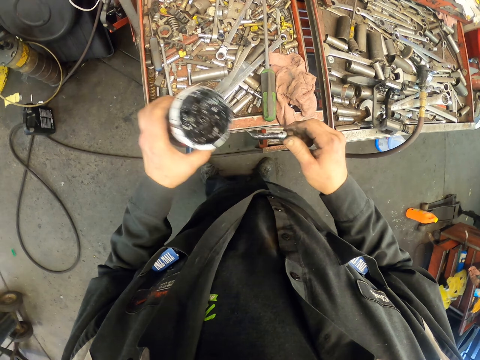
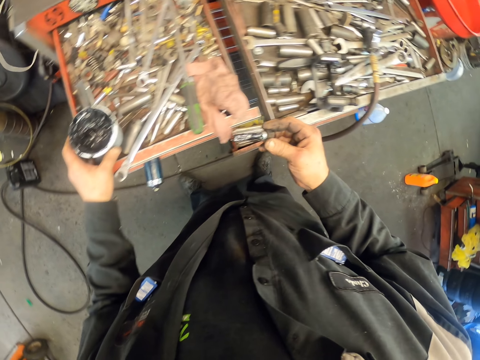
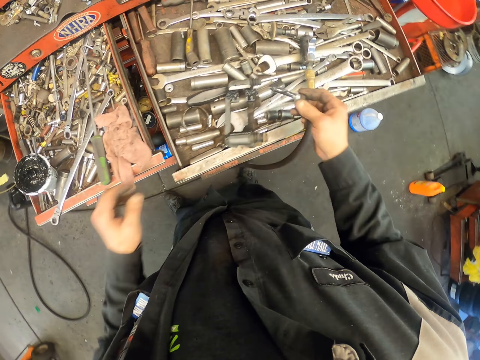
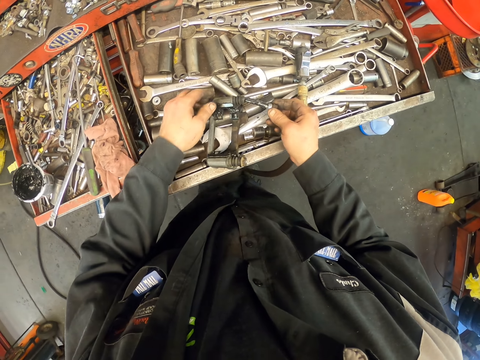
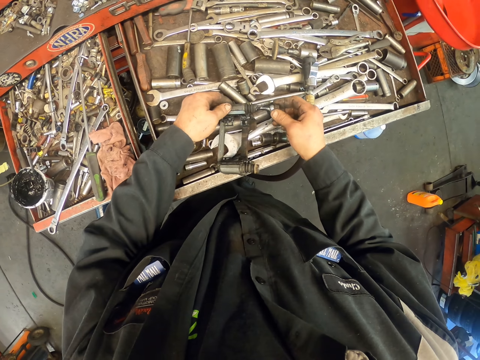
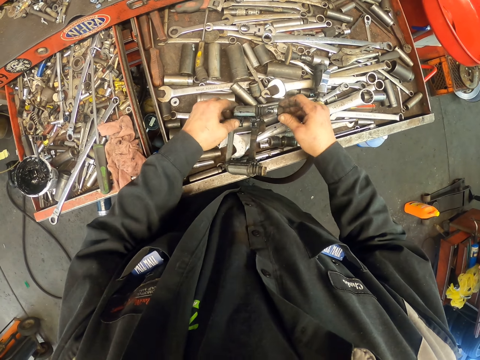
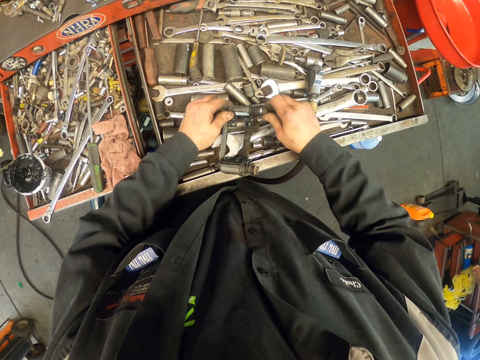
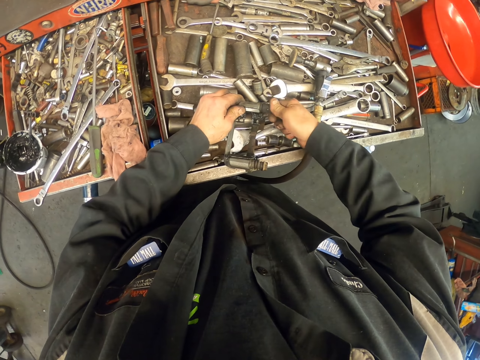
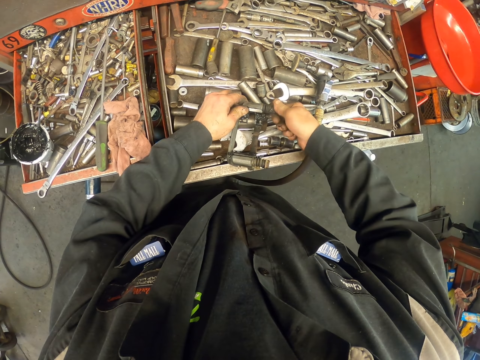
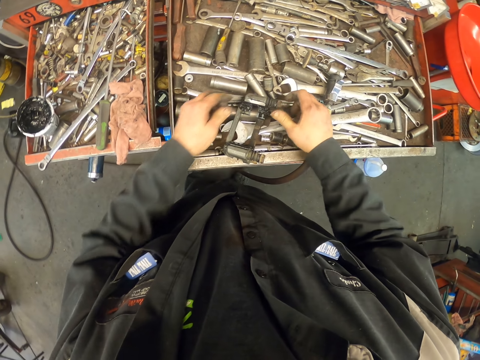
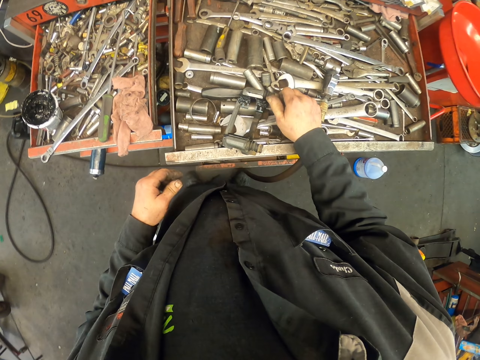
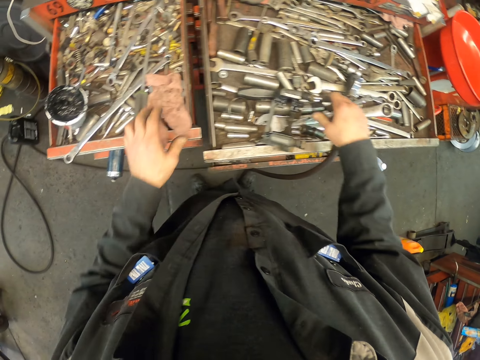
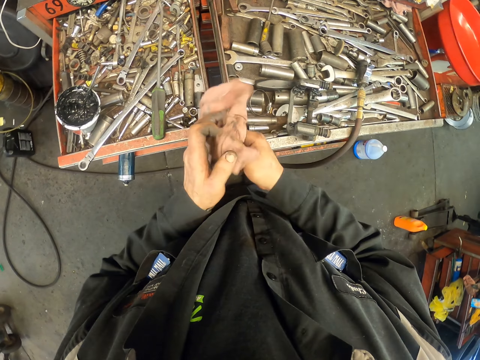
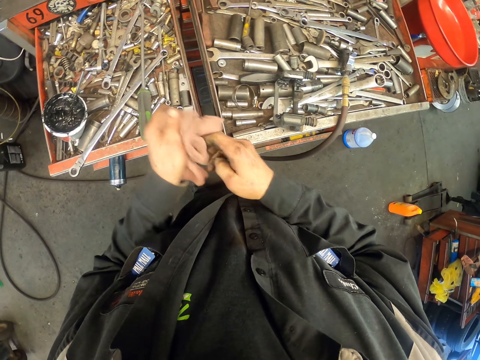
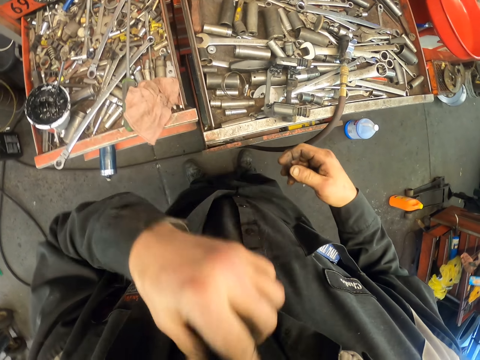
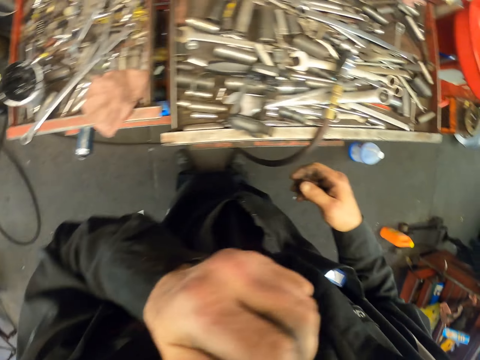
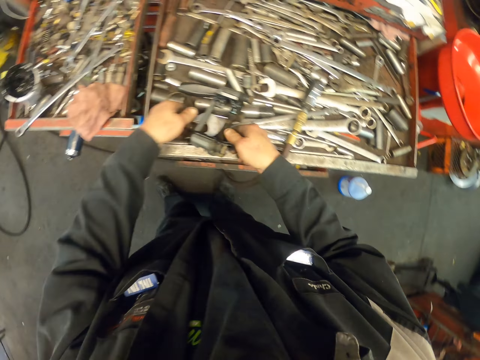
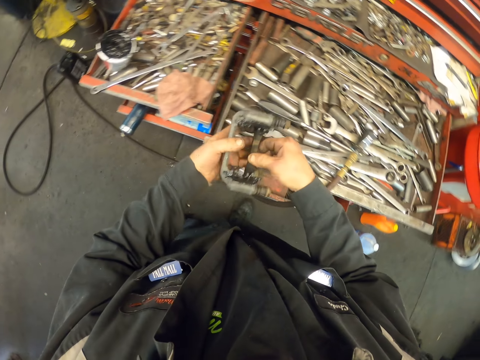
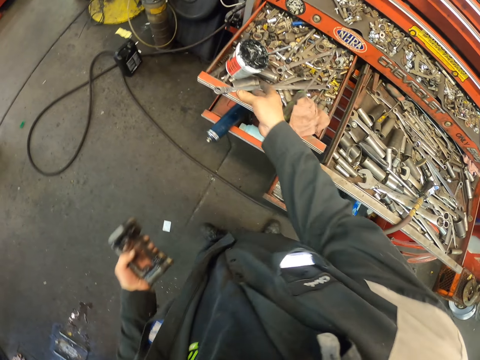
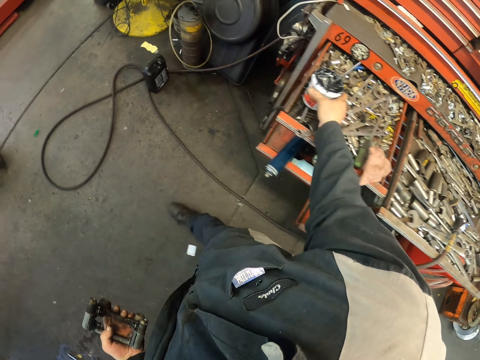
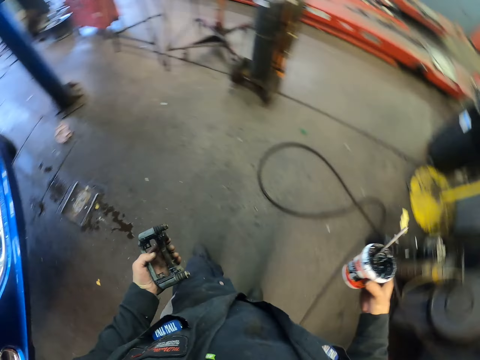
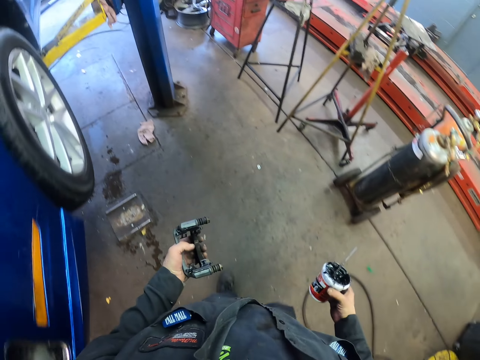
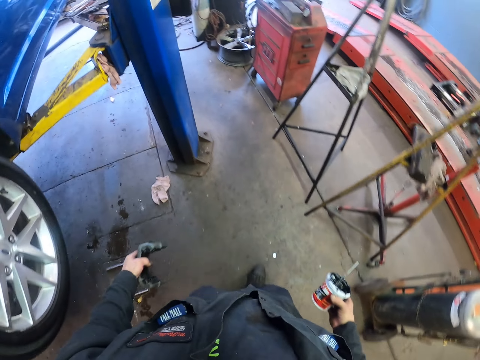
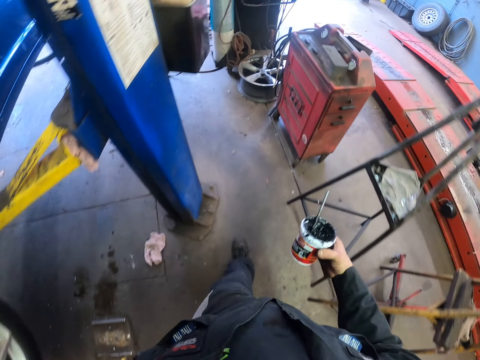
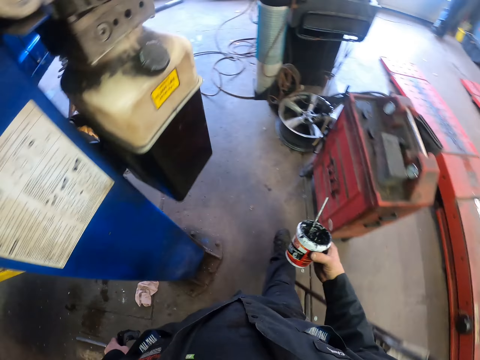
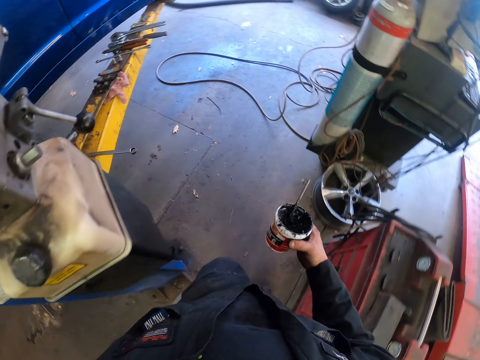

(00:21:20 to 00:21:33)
The camera wearer puts the grease container in the drawer. They put the guide pin in the caliper. They pick up a cloth in the drawer, wipe hands with the cloth and put the cloth in the drawer. They move their cloth. They pick up the caliper bracket in the drawer. They pick up the grease container in the drawer. They walk around.

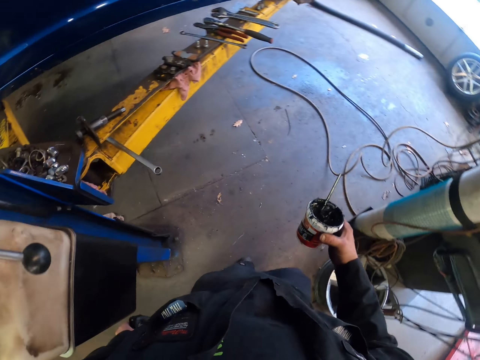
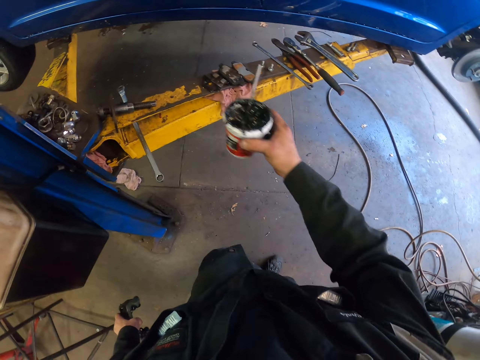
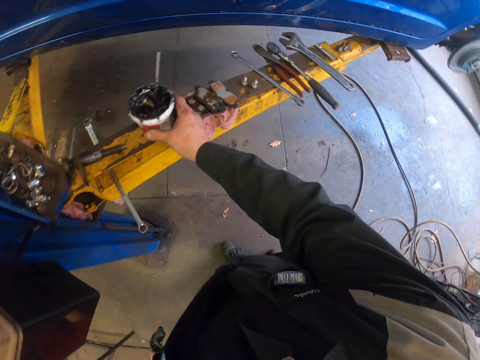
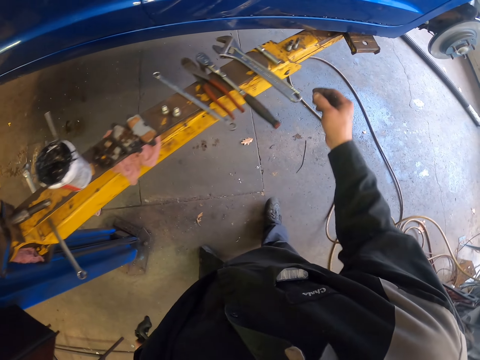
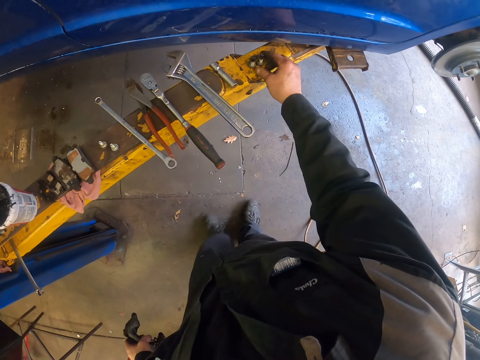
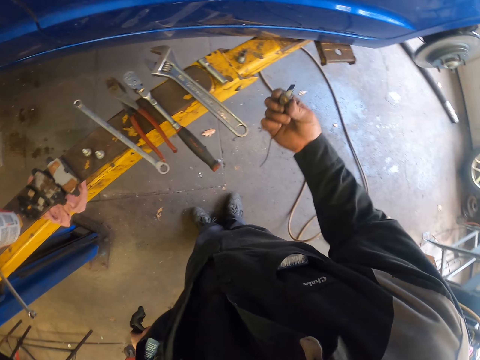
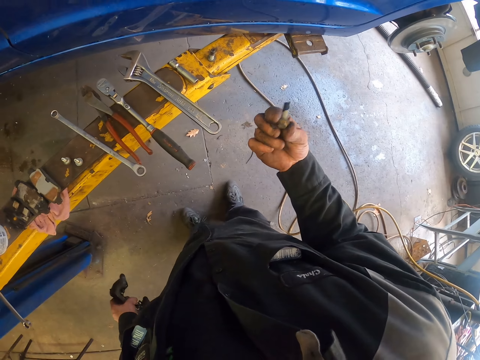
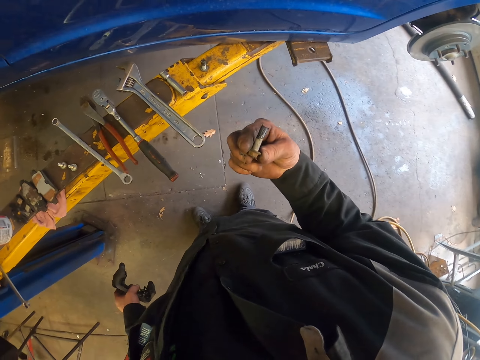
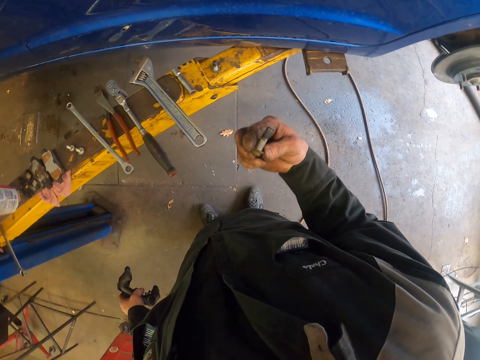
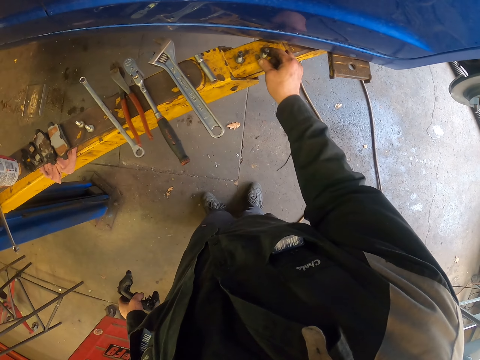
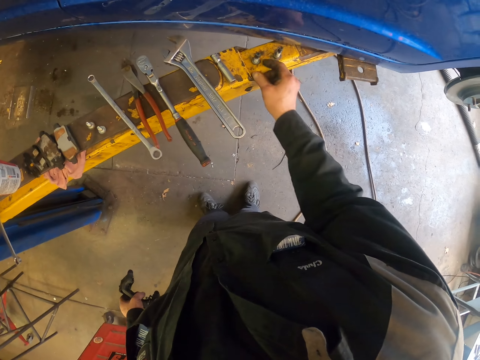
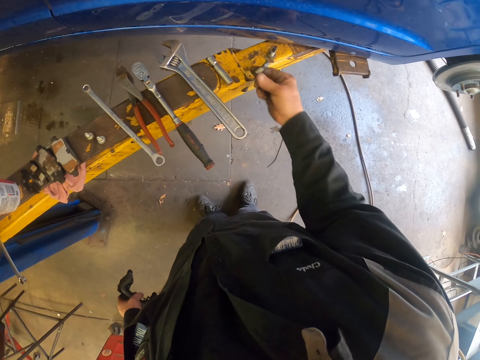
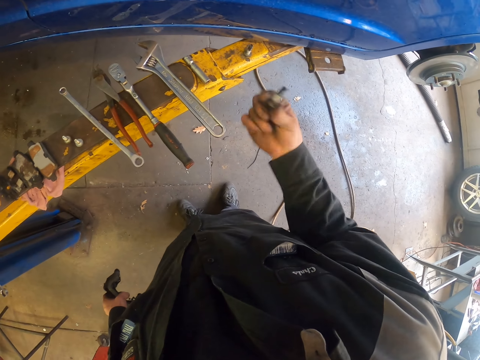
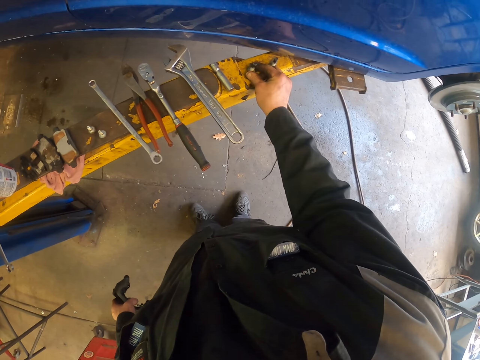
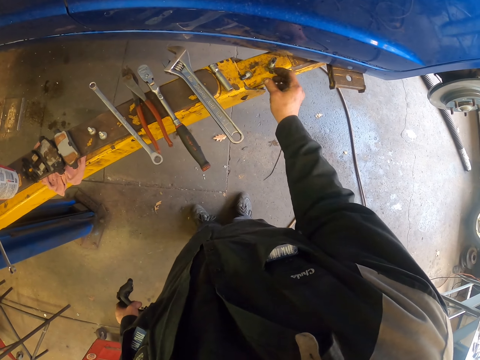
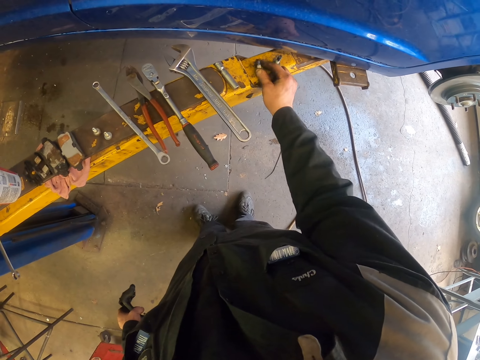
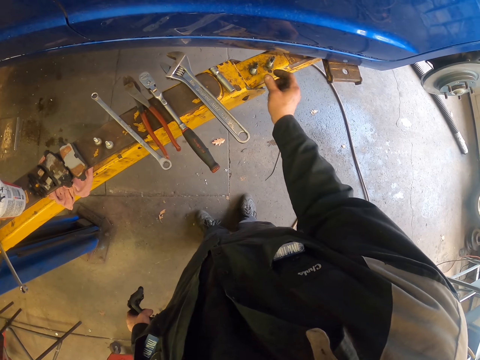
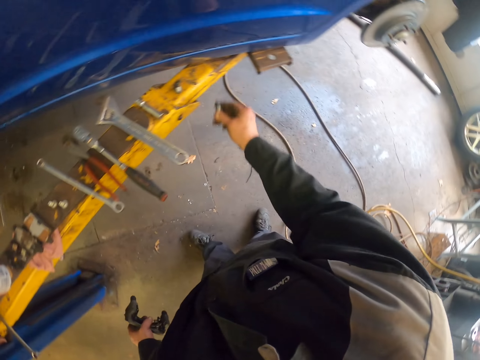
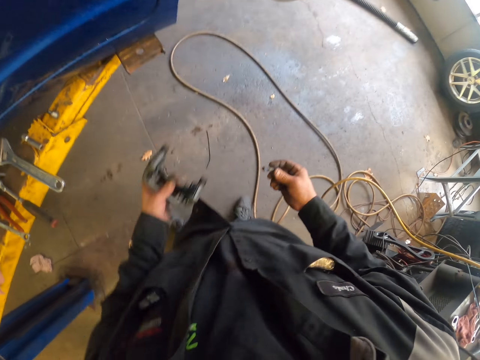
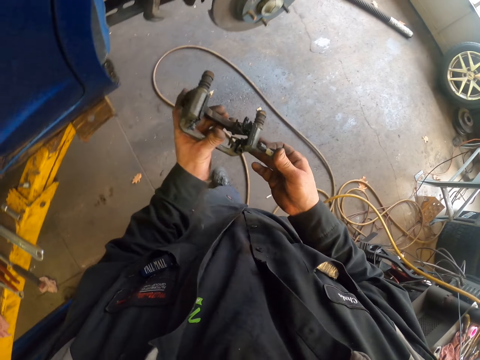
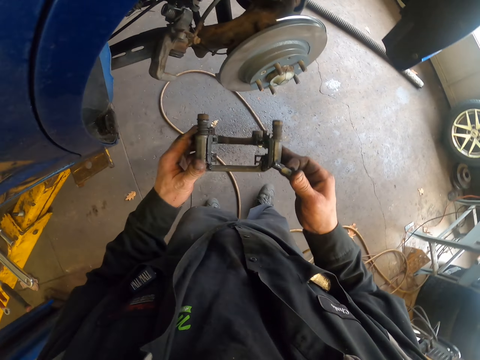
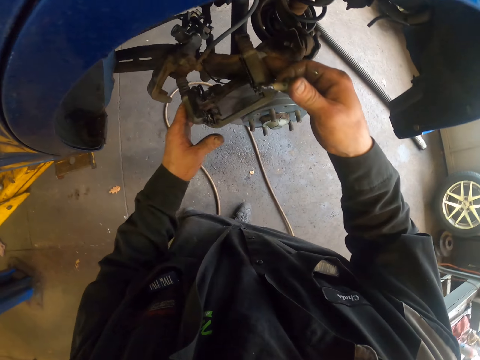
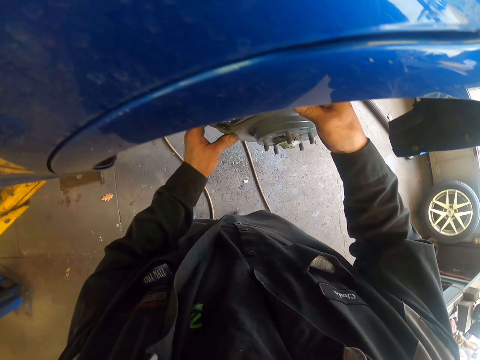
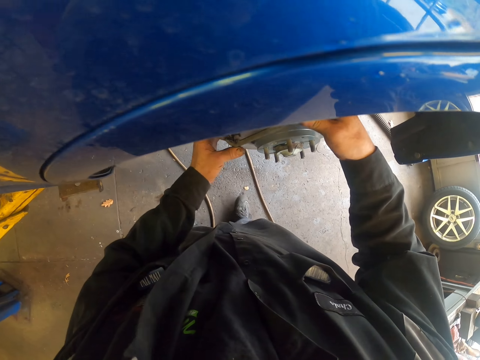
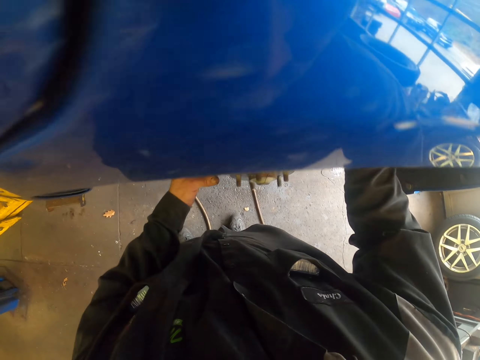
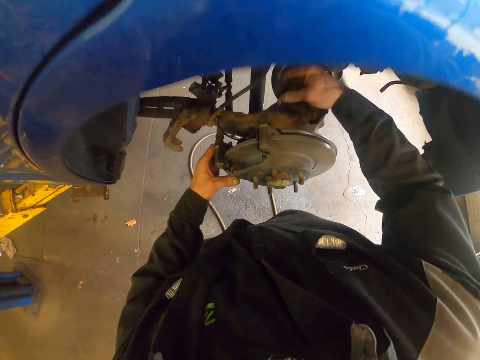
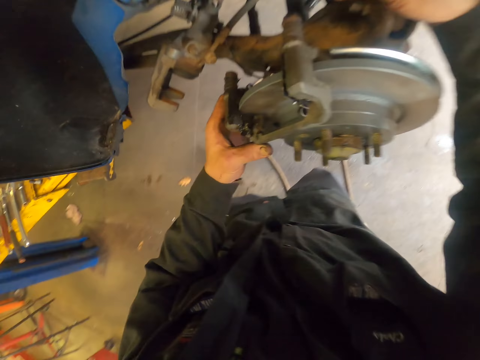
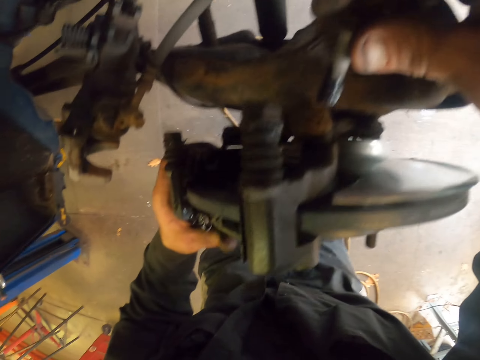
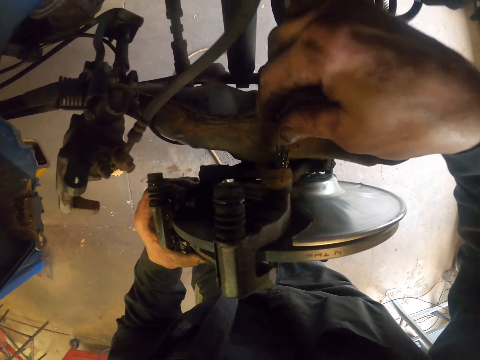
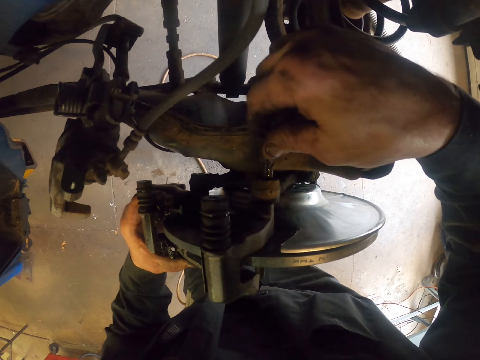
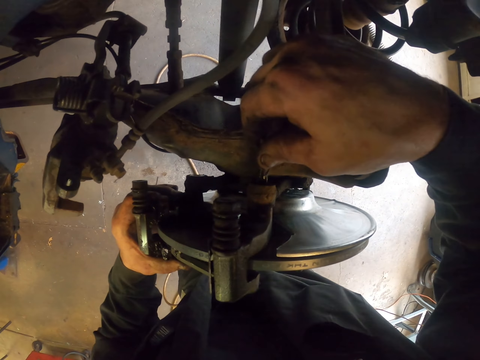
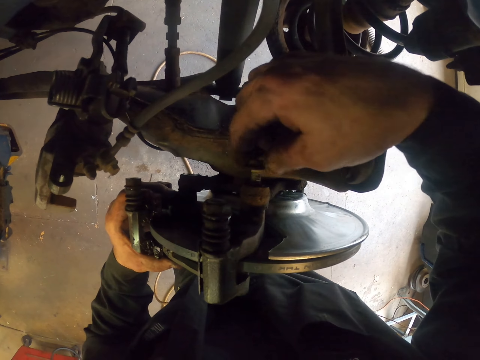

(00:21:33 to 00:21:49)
The camera wearer puts the grease container on the car stand. They pick up a bolt on the car stand. They look at the bolt. They put the bolt on the car stand. They pick up the bolt on the car stand. They look at the bolt. They put the bolt on the car stand. They turn the bolt on the car stand. They pick up the bolt on the car stand. They walk around. They fix the caliper bracket on the wheel bearing system. They fix the bolt in the wheel bearing system.
